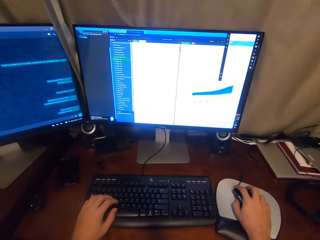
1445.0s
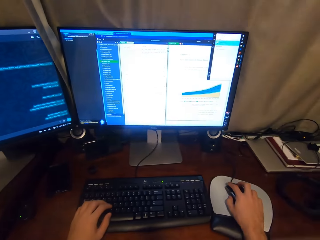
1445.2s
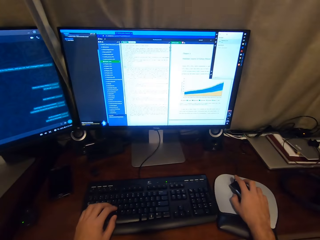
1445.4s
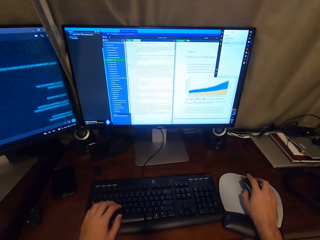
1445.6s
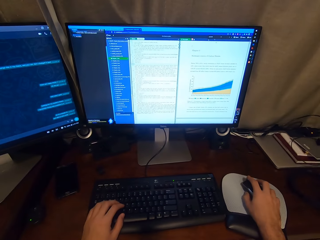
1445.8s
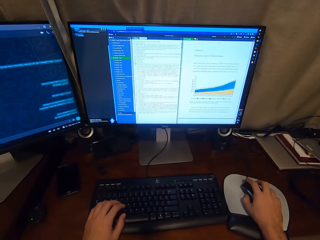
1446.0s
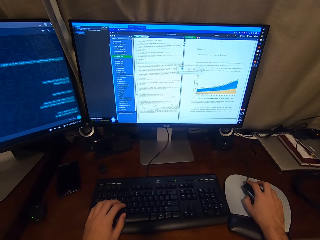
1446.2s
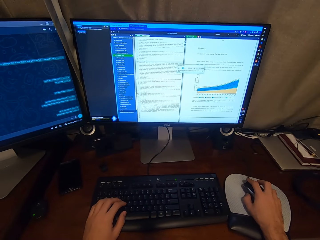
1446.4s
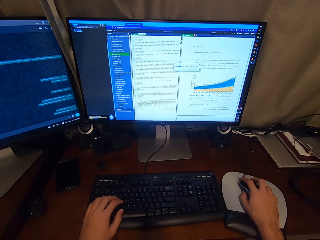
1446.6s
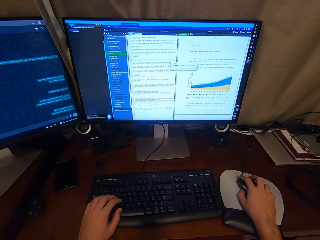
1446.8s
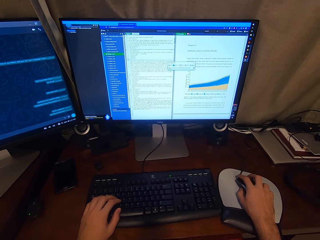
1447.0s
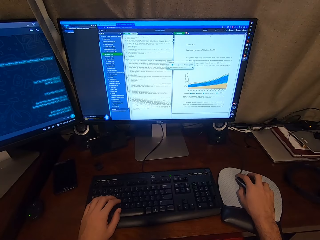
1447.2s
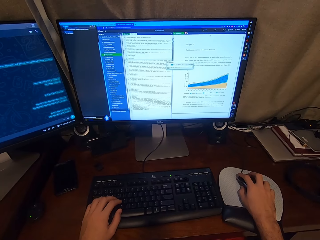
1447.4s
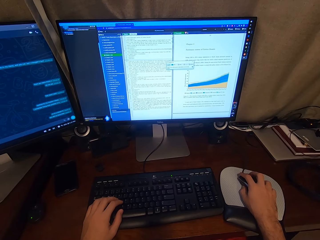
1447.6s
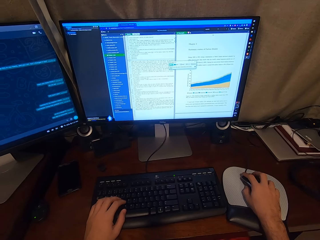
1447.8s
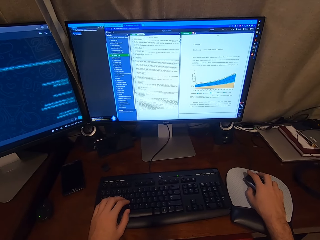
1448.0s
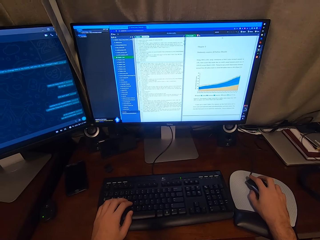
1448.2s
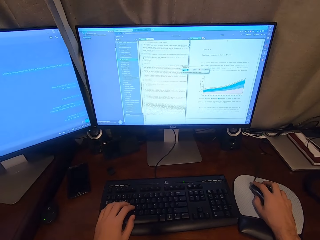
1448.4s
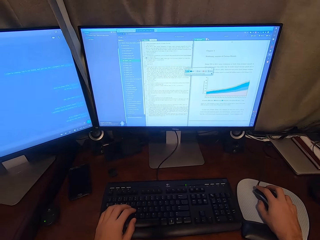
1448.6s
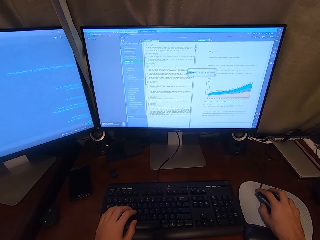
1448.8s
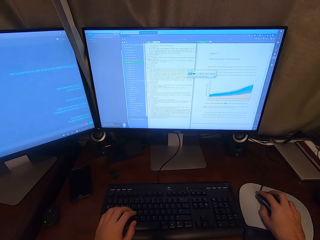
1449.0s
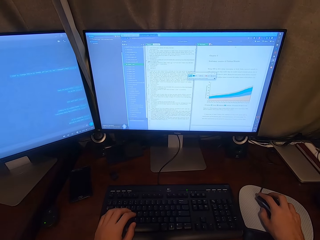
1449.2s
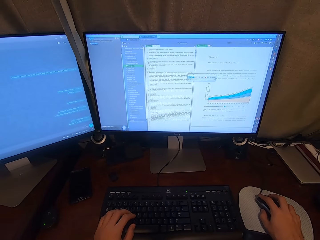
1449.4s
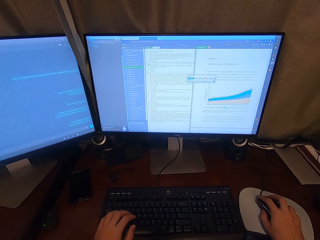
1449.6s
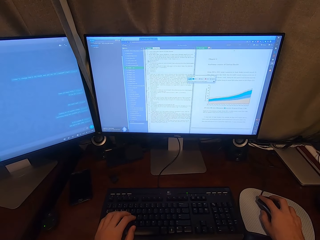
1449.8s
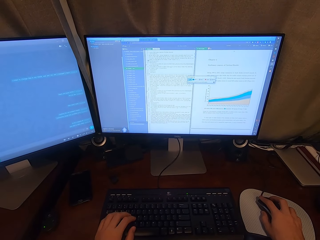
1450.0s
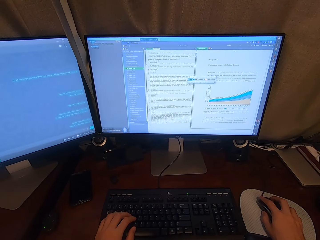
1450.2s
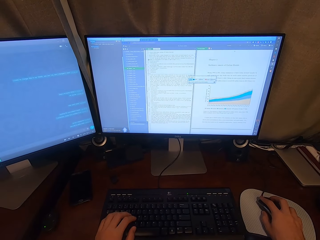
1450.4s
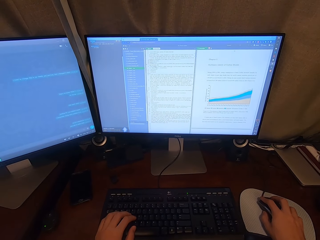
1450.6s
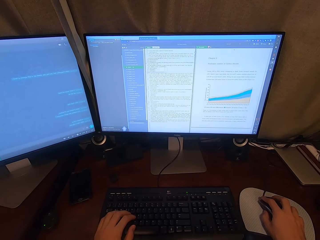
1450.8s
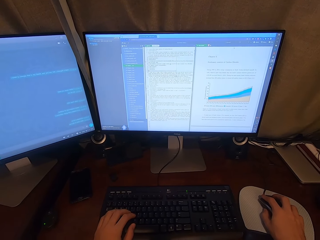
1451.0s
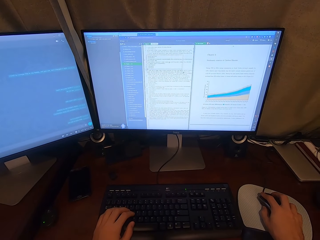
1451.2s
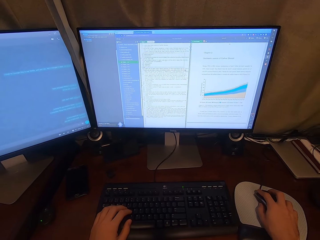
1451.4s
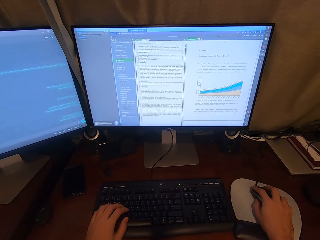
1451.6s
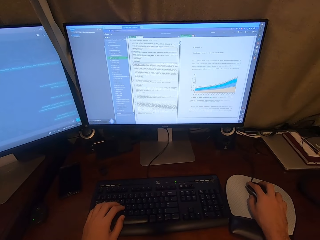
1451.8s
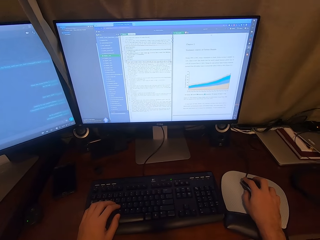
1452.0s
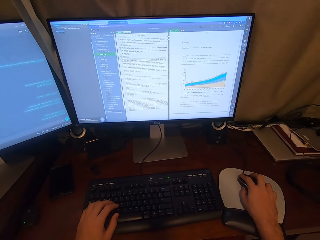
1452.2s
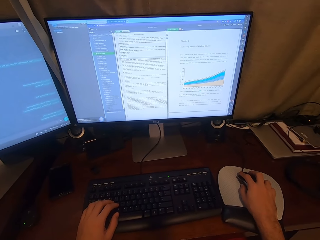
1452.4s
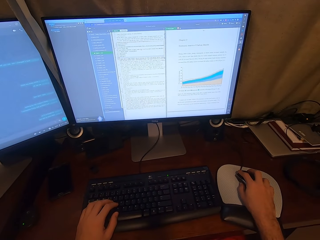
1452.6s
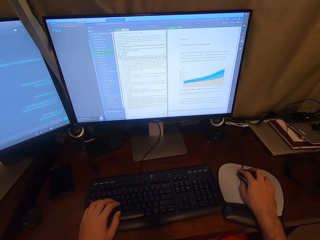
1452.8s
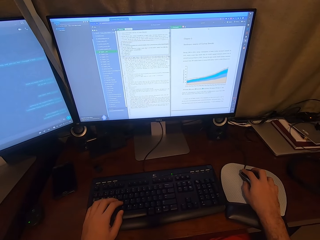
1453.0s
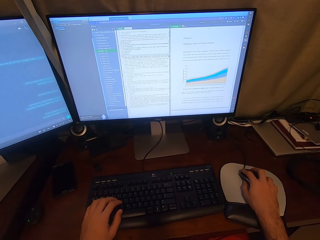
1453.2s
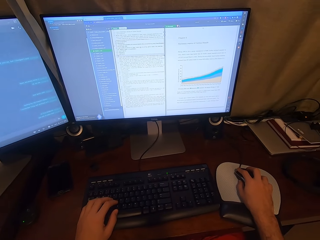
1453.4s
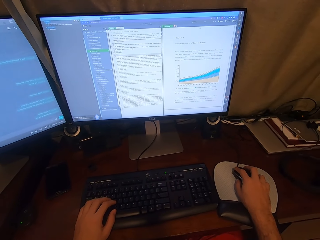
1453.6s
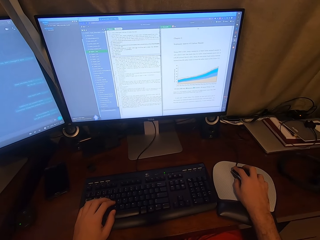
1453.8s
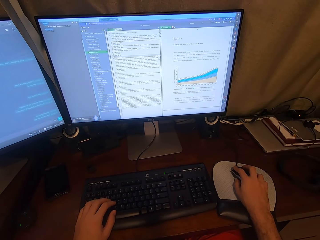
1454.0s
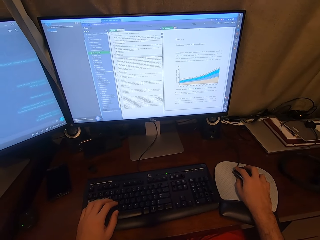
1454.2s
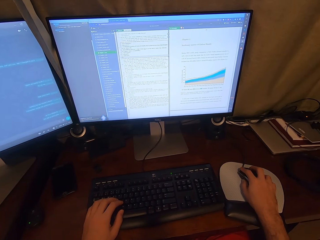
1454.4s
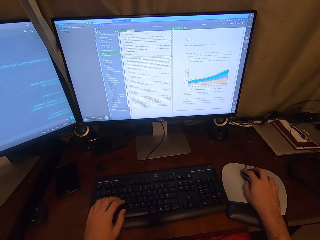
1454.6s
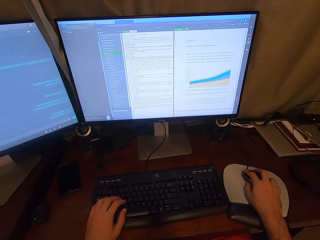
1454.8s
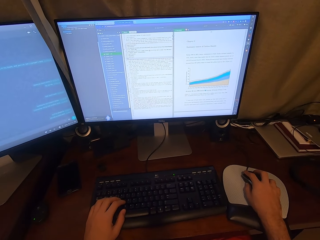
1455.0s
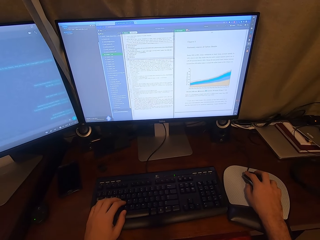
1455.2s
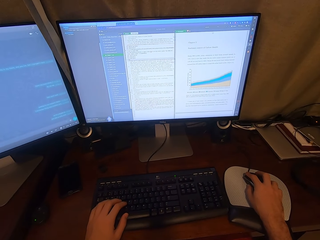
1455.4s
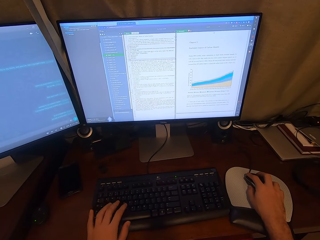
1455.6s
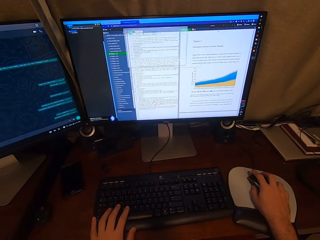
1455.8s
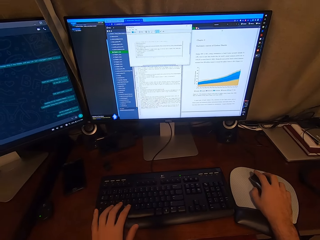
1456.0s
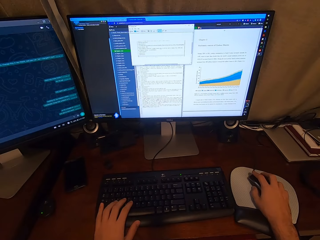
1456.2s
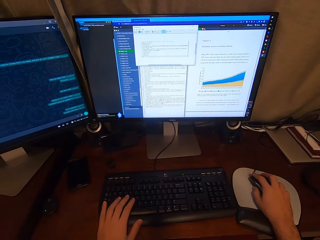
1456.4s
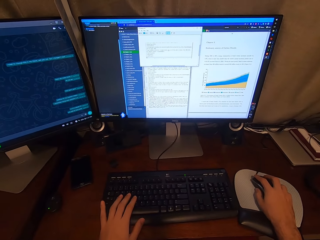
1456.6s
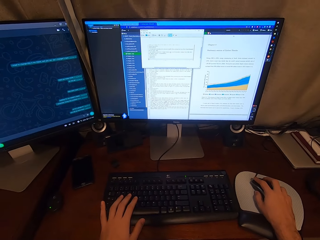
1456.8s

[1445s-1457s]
The camera wearer clicks on the USB mouse attached to the desktop computer with his right hand.

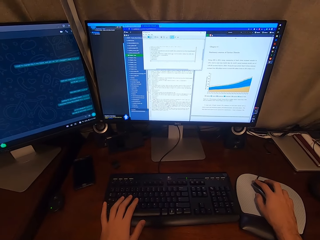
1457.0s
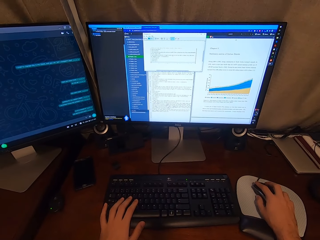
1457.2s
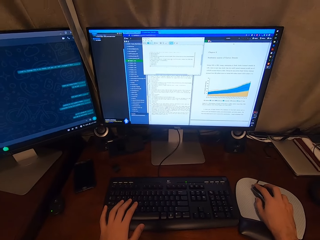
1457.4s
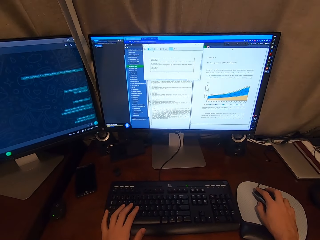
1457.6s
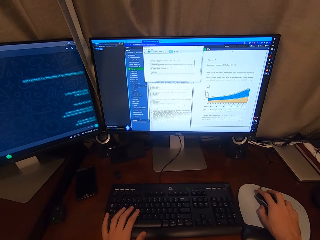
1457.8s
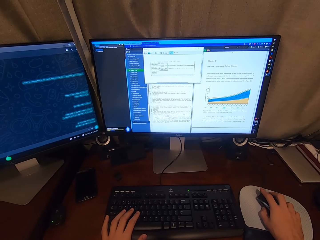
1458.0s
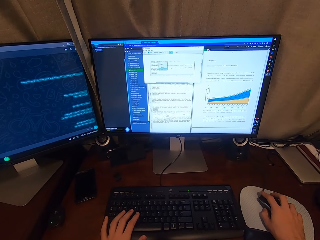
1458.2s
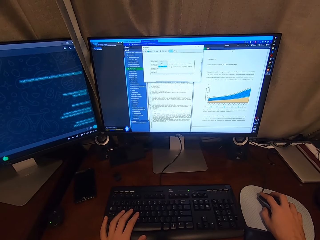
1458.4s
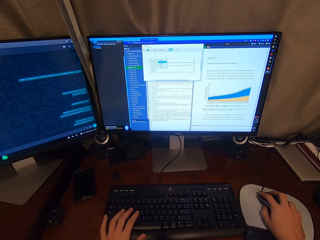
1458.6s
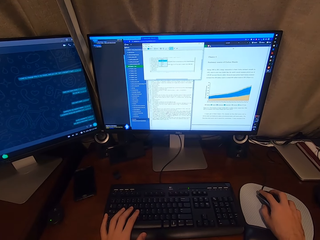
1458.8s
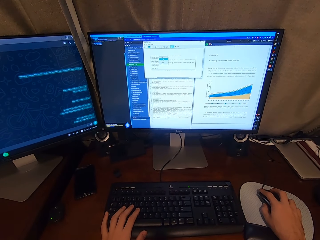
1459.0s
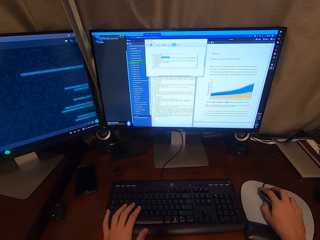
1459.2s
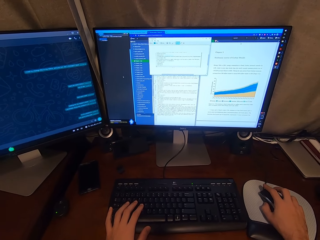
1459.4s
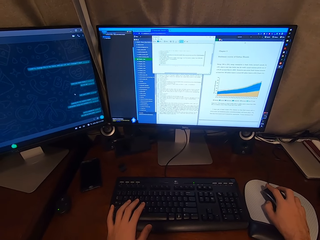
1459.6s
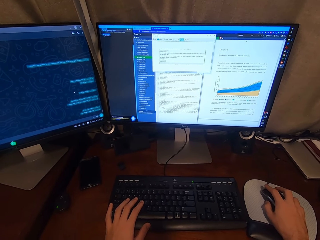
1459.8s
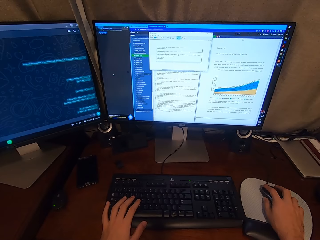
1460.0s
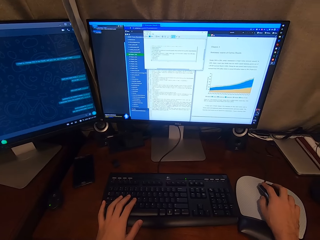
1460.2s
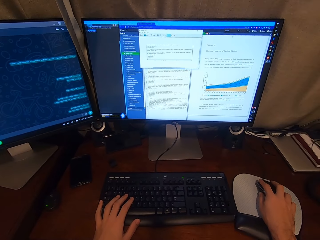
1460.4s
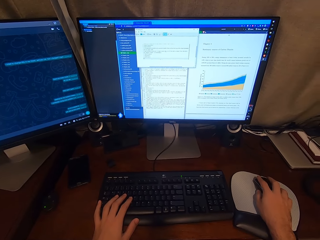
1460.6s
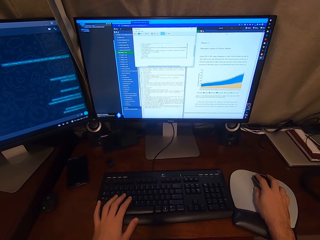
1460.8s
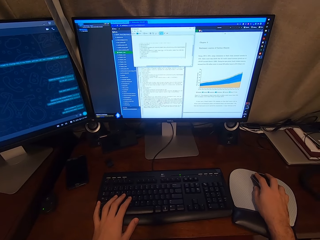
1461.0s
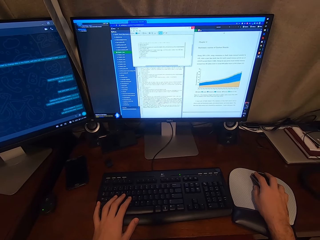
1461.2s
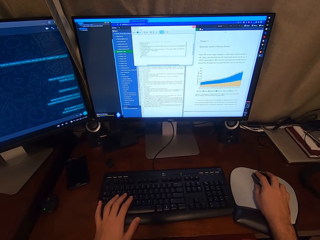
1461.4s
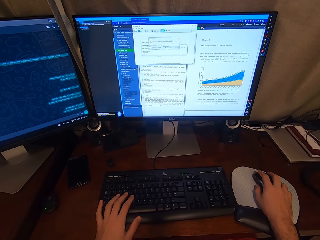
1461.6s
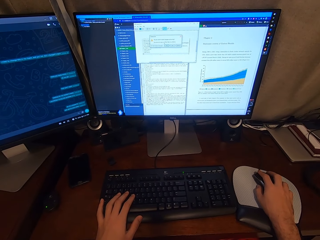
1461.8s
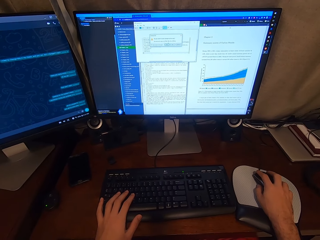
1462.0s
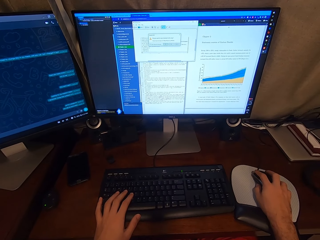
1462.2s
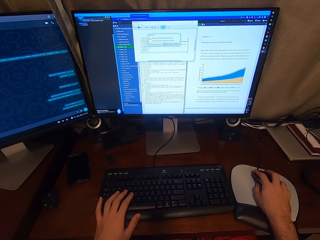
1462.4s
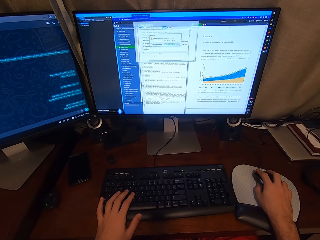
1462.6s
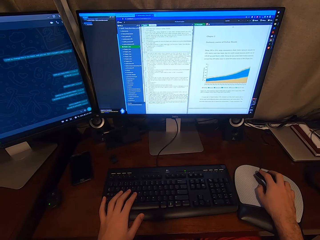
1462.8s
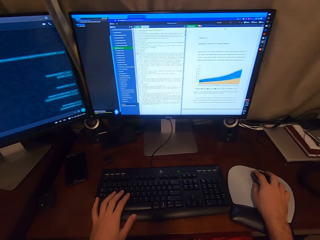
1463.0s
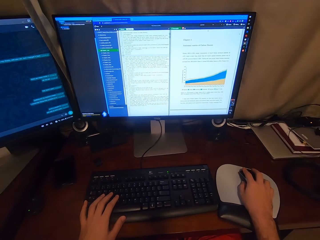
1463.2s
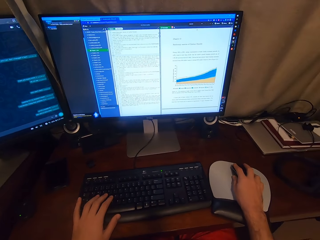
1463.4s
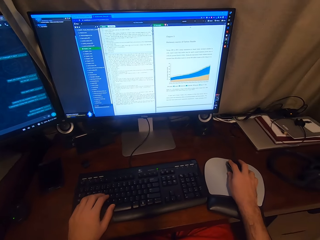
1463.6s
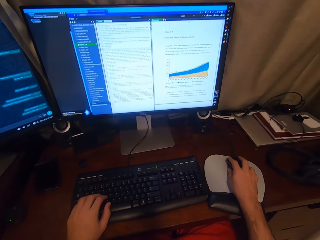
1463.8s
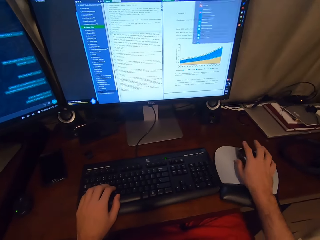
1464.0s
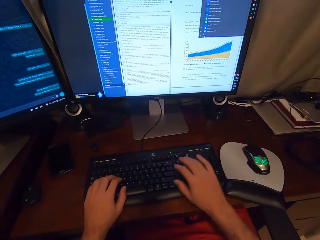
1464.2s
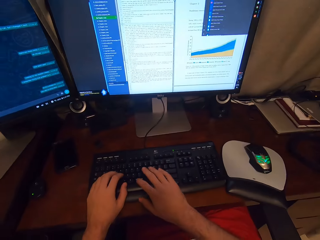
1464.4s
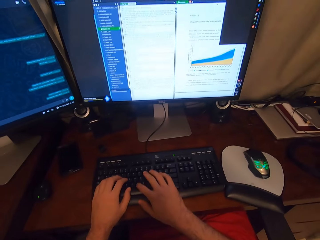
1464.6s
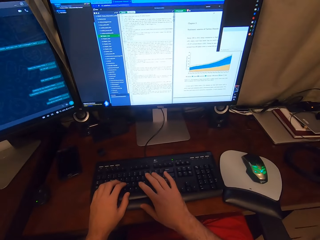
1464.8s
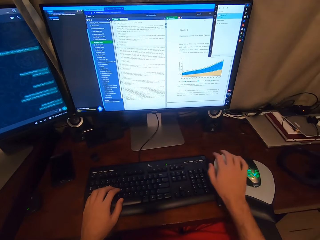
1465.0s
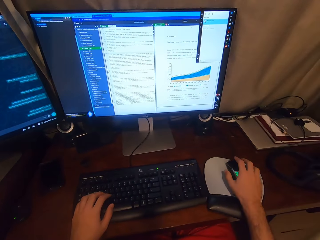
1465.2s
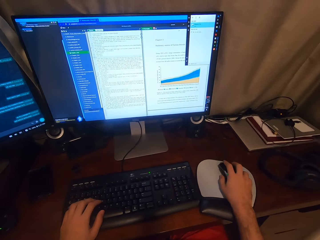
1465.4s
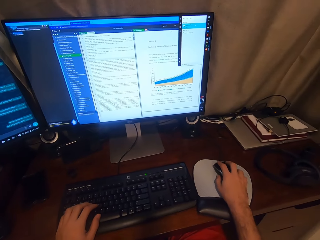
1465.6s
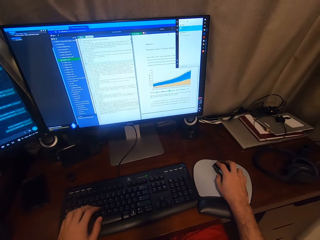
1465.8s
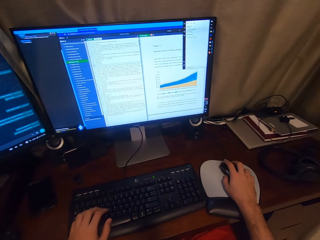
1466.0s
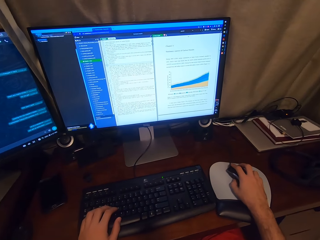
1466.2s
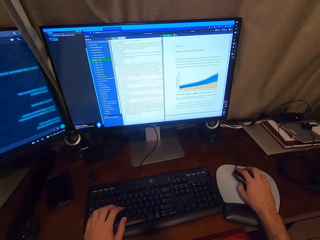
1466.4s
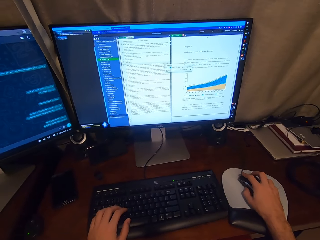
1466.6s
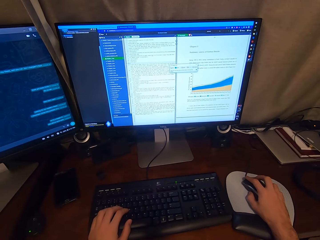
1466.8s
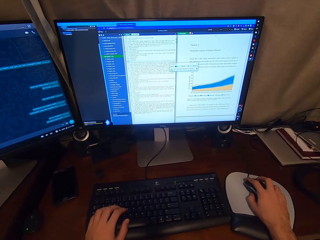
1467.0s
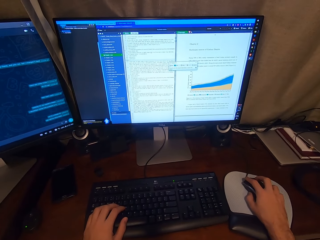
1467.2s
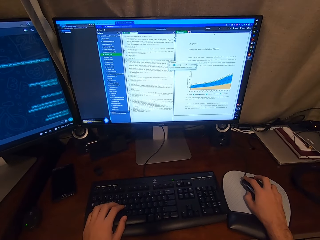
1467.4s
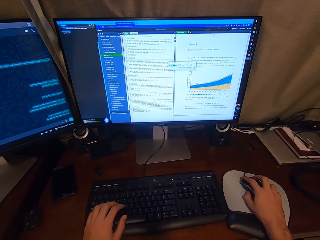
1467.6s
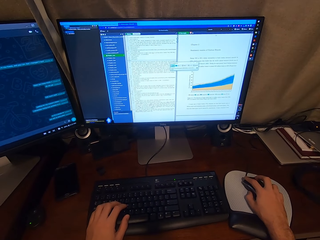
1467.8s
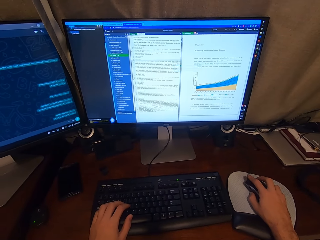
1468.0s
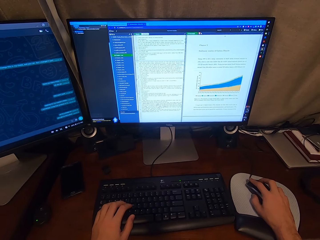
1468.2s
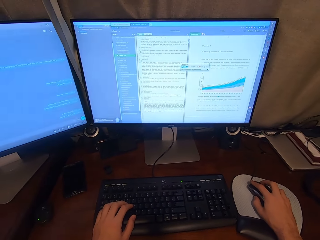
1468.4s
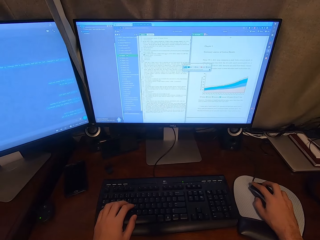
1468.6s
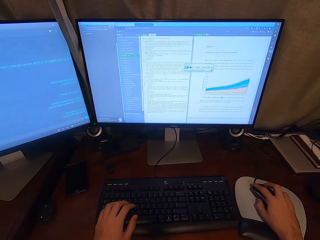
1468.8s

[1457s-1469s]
The camera wearer types on the keyboard attached to the desktop computer with his hands. He clicks on the USB mouse attached to the desktop computer with his right hand.
